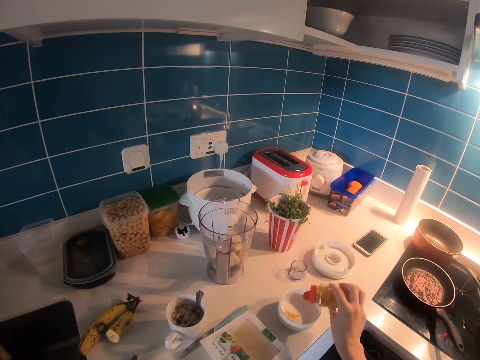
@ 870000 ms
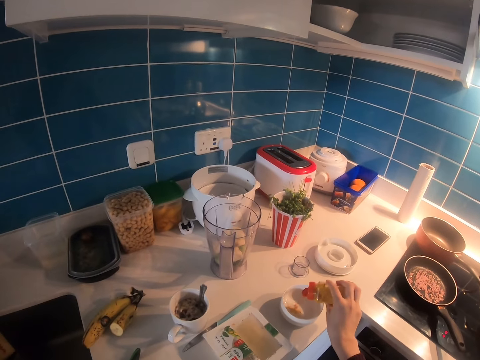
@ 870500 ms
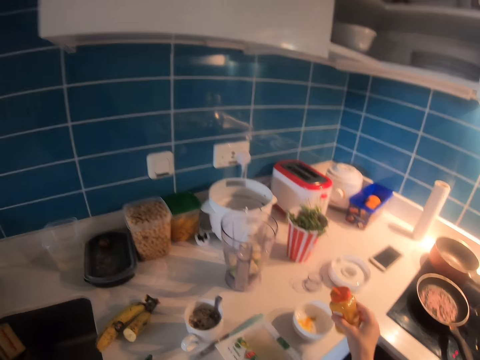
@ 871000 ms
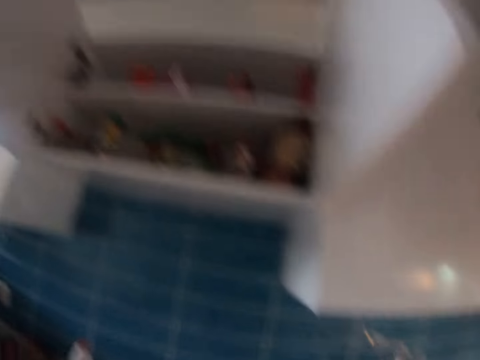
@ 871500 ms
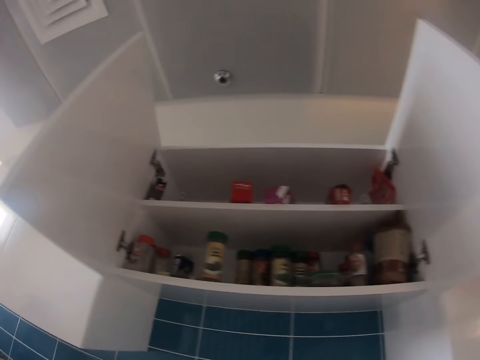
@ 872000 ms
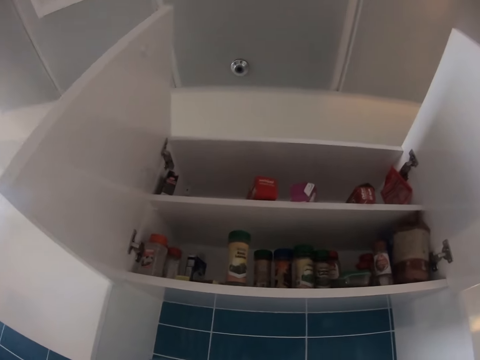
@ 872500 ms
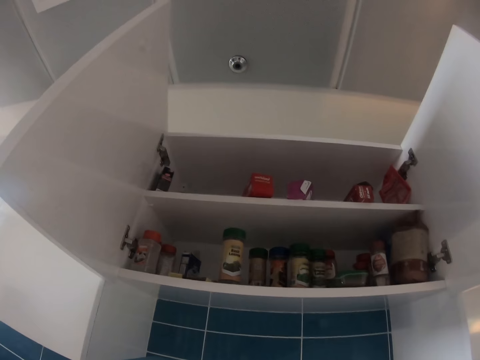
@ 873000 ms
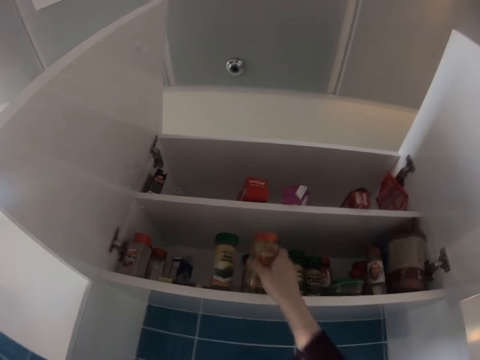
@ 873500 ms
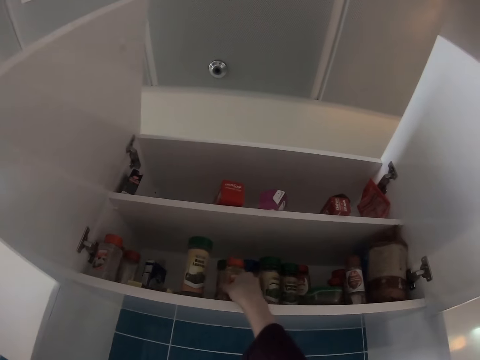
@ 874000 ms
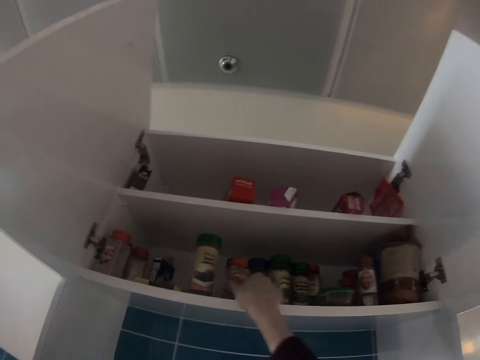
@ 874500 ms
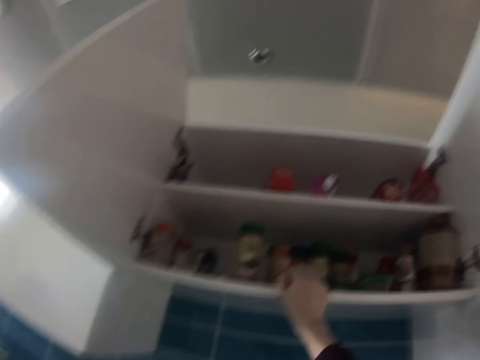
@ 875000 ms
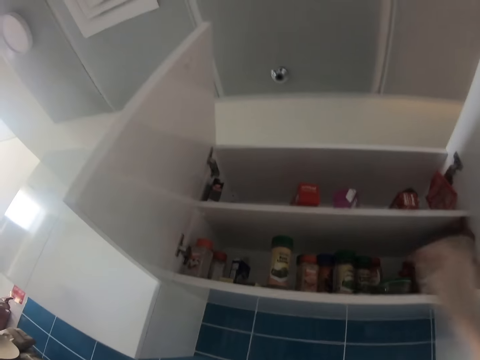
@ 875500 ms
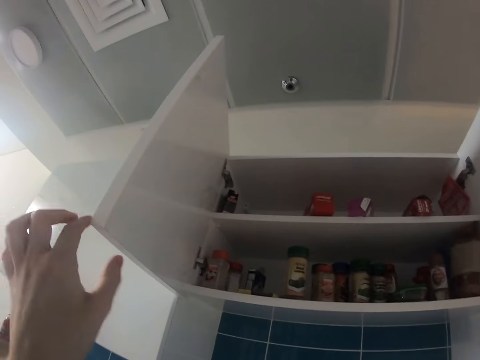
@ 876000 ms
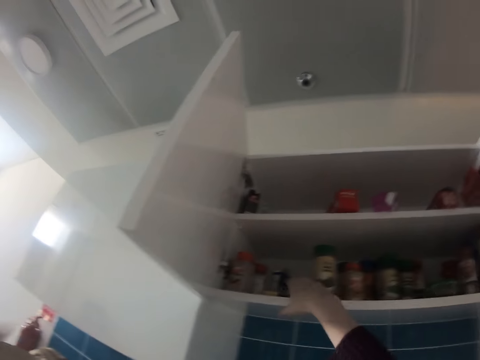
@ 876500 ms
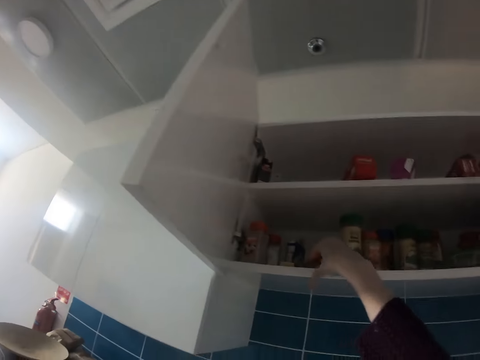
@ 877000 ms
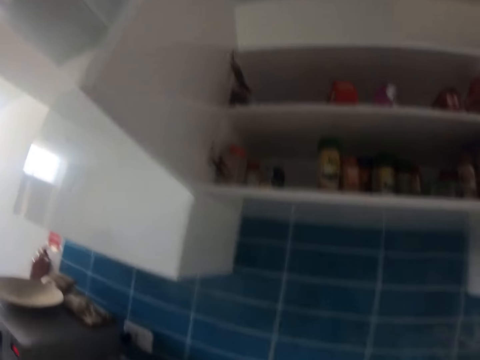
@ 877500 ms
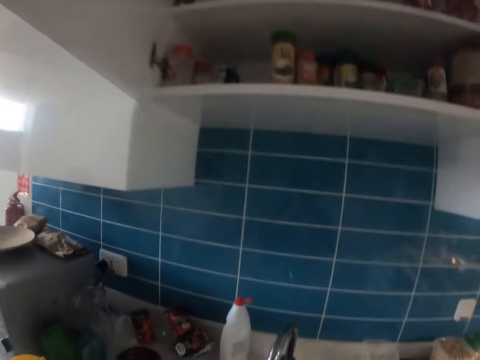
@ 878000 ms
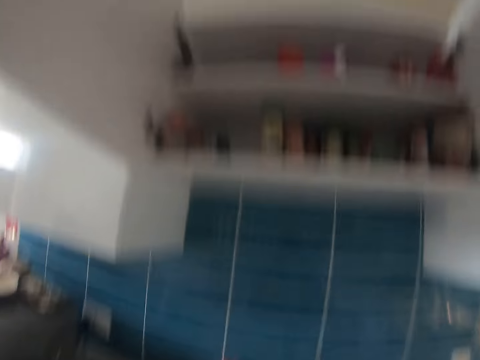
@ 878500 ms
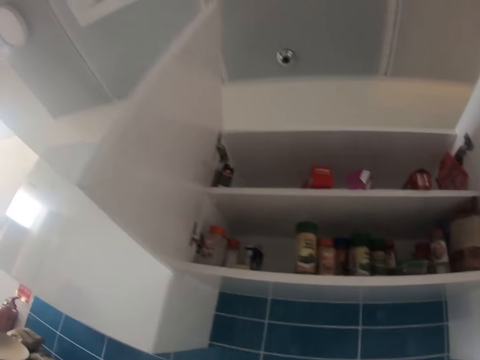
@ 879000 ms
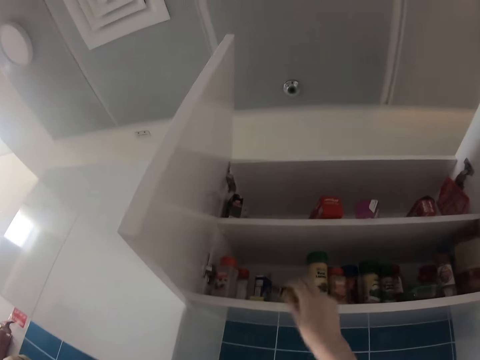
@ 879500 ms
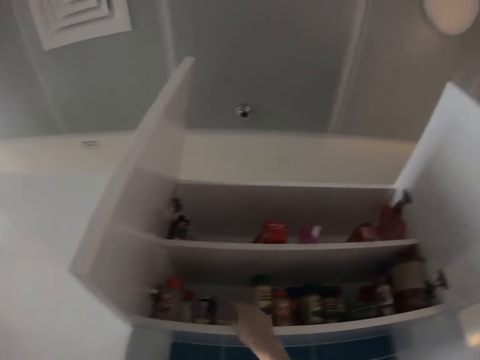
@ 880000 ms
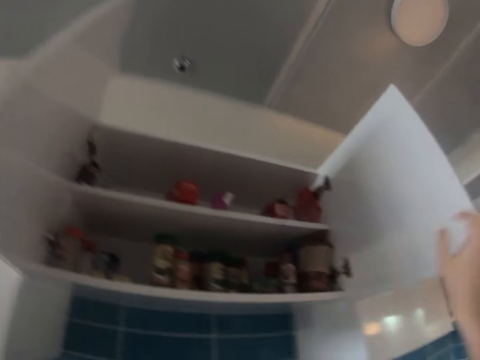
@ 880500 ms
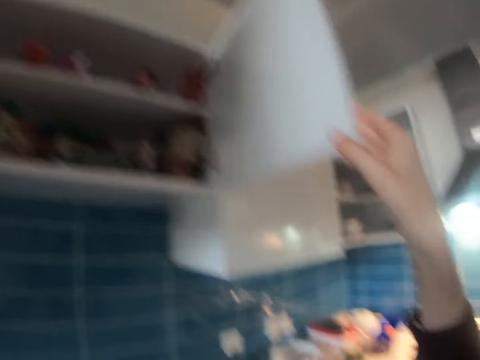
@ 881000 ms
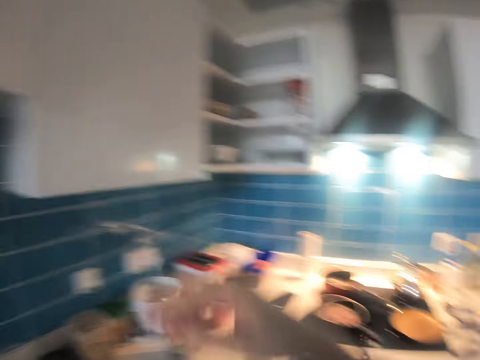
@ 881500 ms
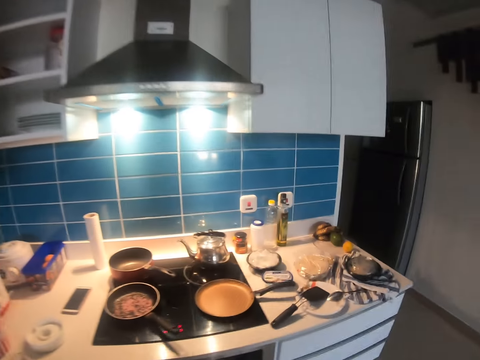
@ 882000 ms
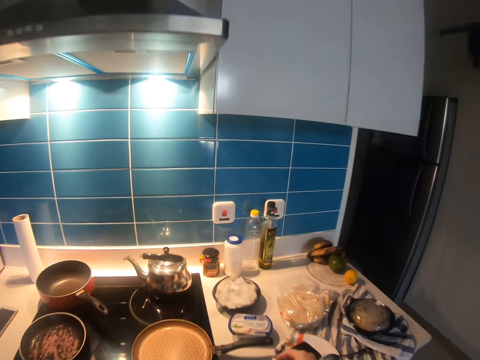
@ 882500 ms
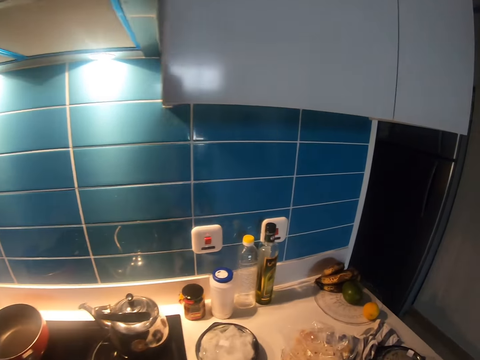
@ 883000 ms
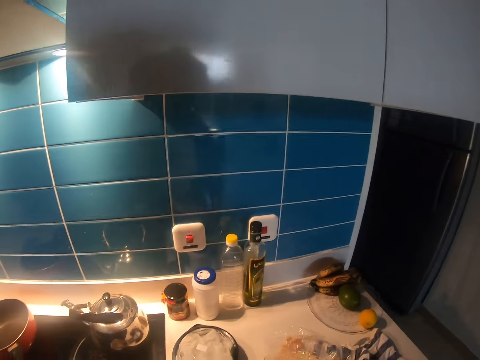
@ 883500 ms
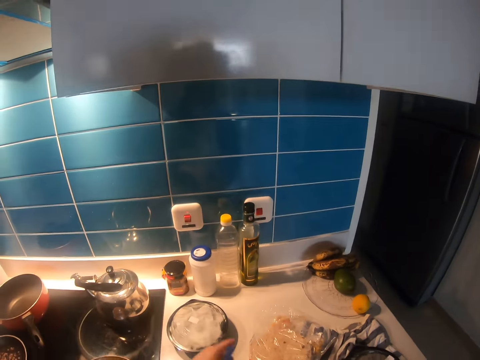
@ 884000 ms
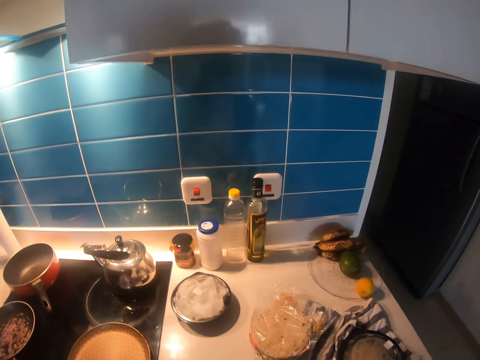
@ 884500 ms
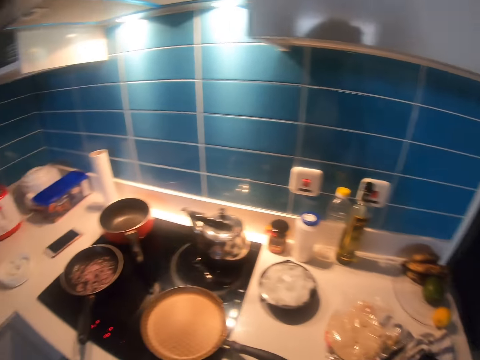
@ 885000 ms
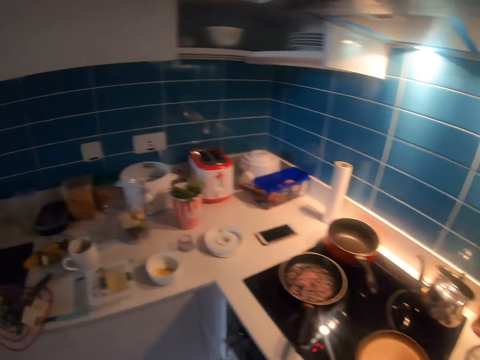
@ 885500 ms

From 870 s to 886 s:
The camera wearer sprinkles spice in the bowl. They place the spice bottle in the kitchen cabinet. They pick up a matchbox from the kitchen cabinet. They place the matchbox in the kitchen cabinet. They close the kitchen cabinet doors. They walk around the kitchen.

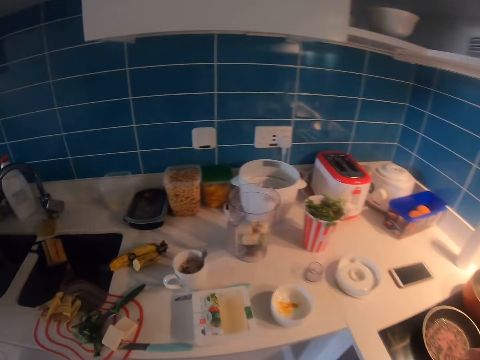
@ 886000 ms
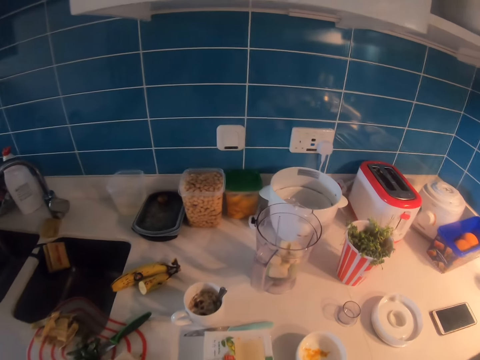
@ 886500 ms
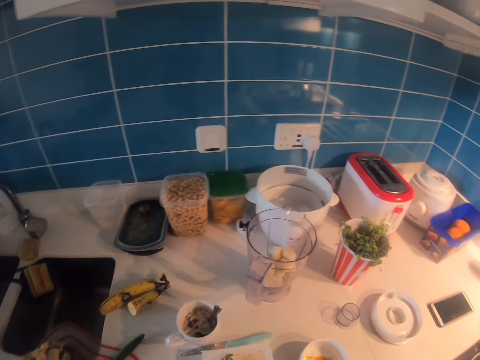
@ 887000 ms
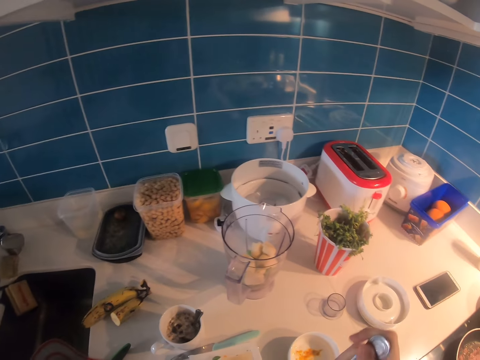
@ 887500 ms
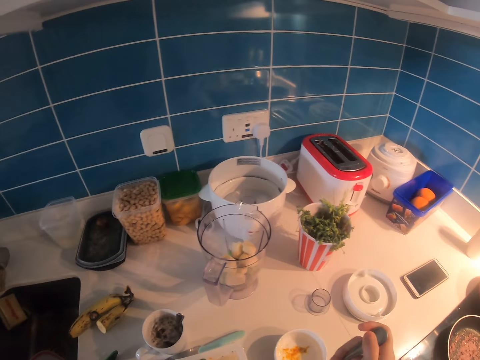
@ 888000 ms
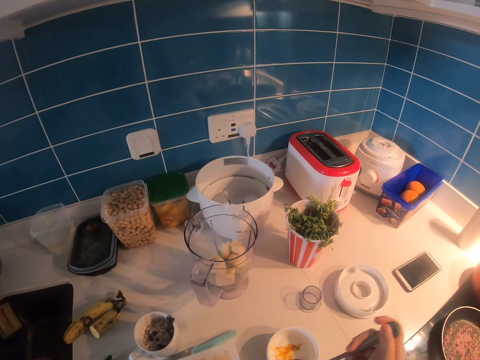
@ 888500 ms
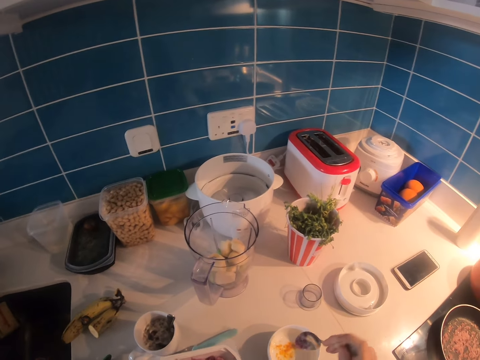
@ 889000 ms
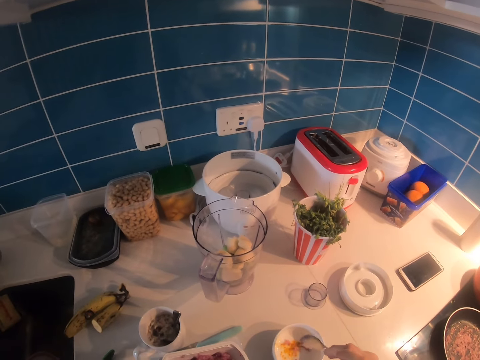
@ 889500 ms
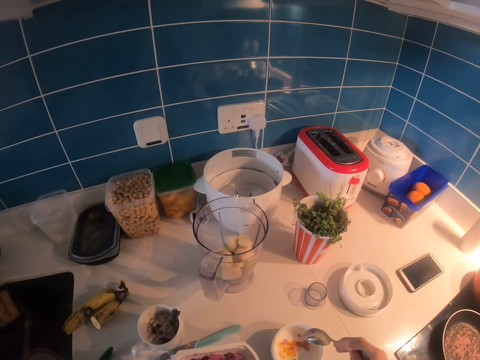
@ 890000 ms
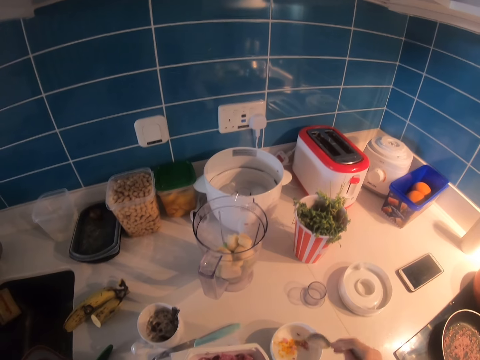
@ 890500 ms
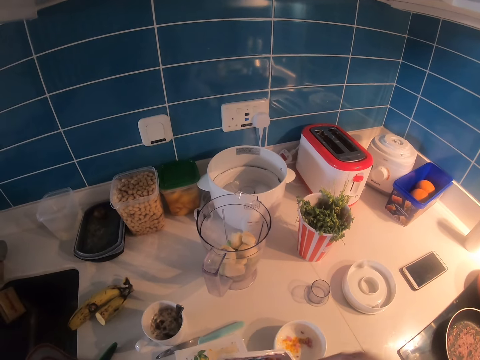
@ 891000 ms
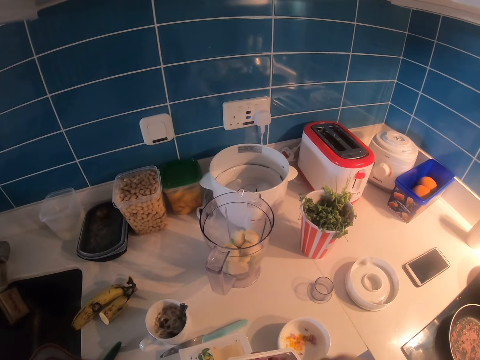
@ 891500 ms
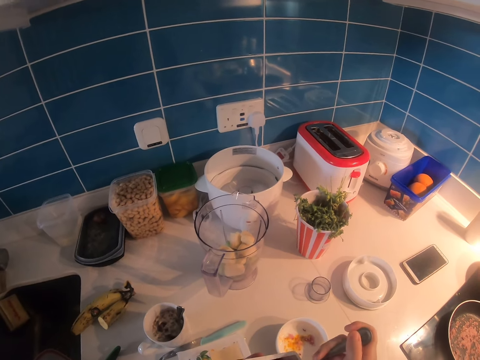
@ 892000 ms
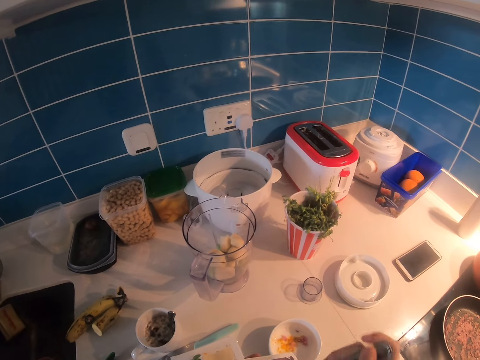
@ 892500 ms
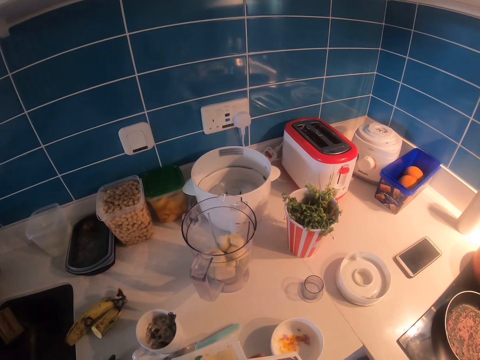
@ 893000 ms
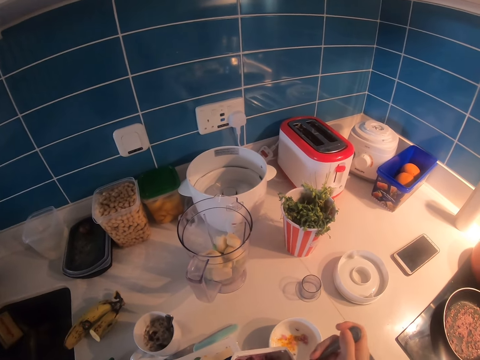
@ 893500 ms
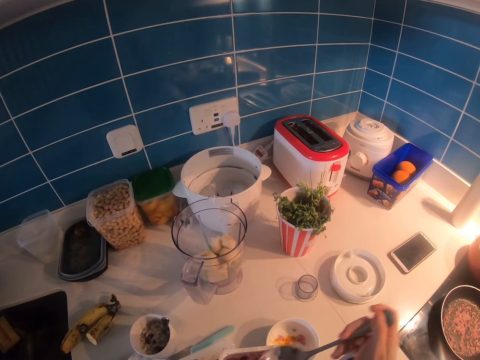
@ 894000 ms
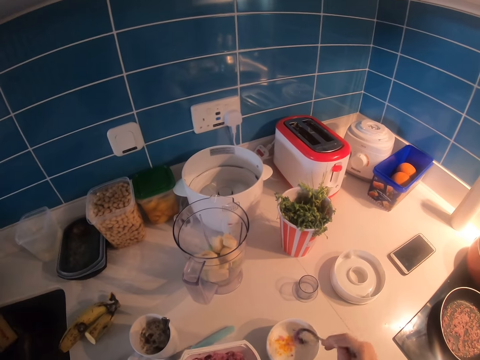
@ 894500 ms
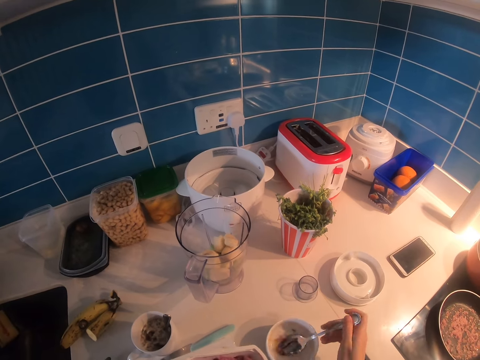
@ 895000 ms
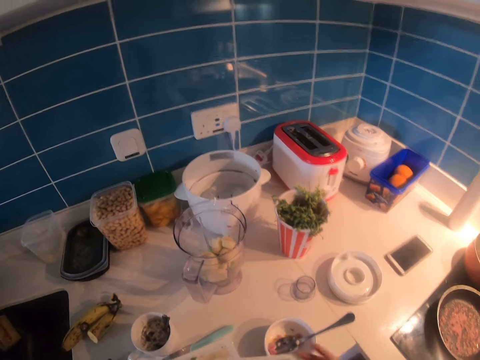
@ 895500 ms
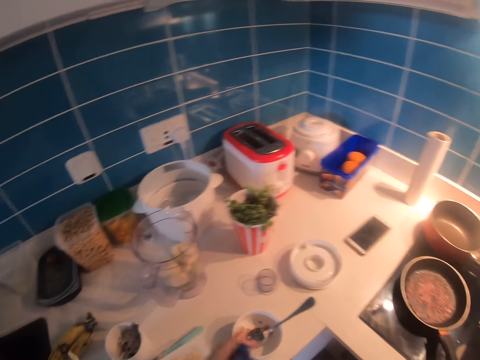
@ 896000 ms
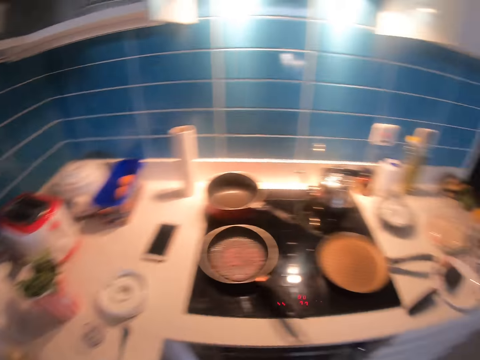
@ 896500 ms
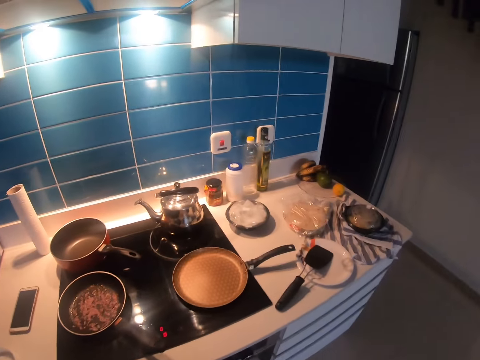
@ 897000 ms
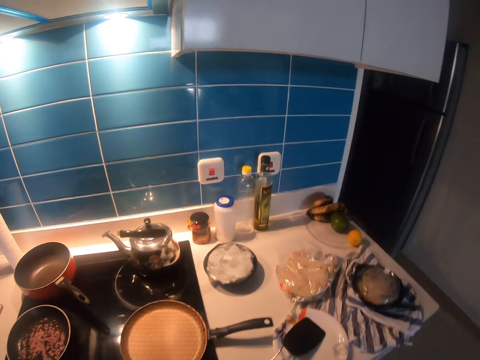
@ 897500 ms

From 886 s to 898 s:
The camera wearer adds sauce in the bowl or plate. They scoop something from the plate with a spoon. They scoop something from the plate with a spoon again. They pour something in the plate. They settle the spoon in the bowl.
